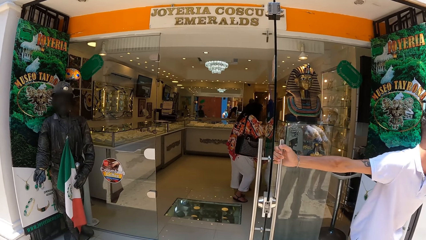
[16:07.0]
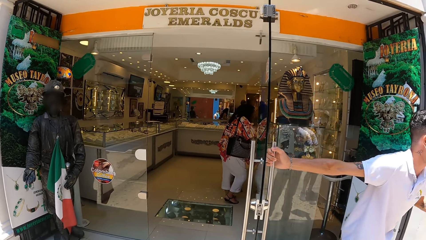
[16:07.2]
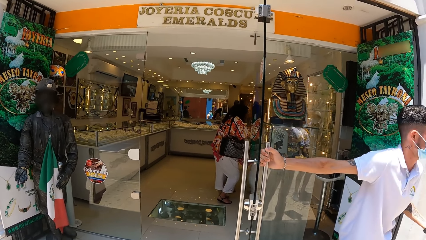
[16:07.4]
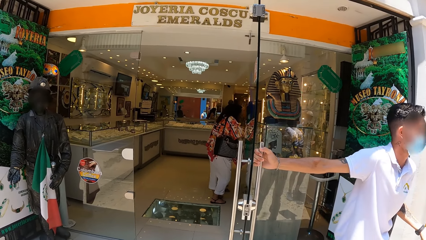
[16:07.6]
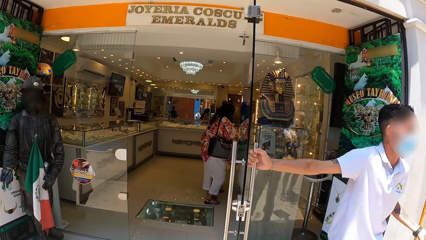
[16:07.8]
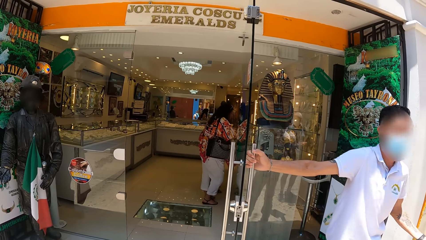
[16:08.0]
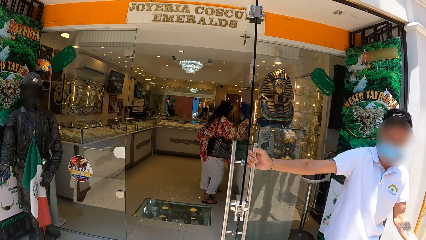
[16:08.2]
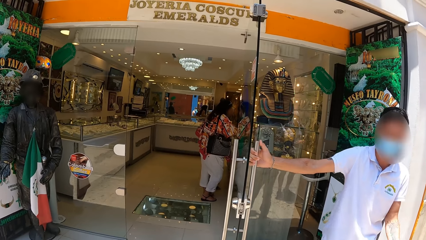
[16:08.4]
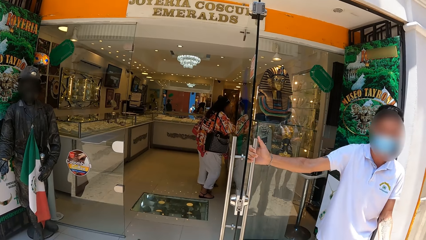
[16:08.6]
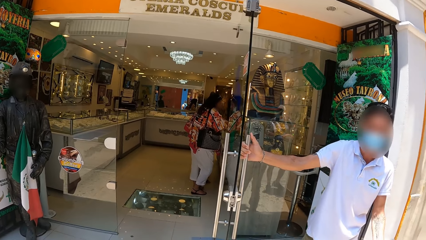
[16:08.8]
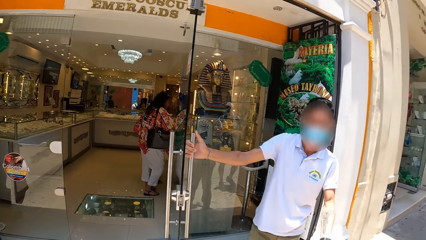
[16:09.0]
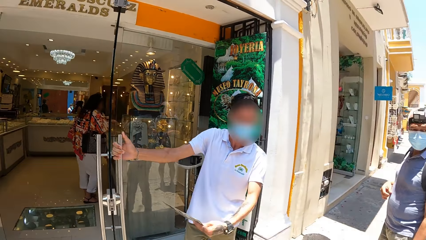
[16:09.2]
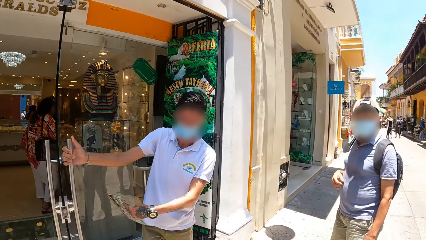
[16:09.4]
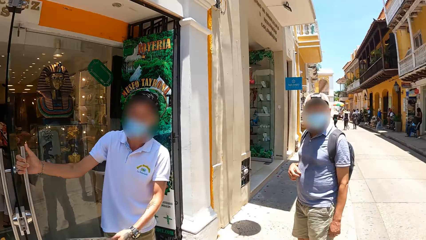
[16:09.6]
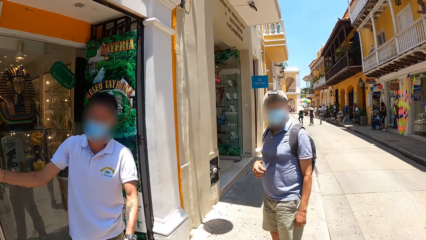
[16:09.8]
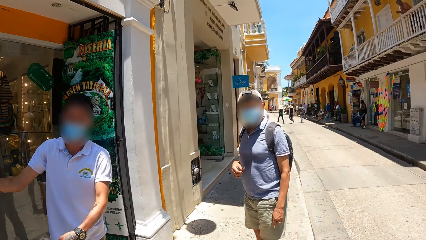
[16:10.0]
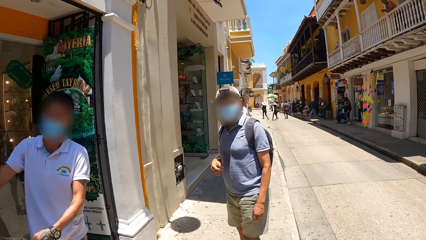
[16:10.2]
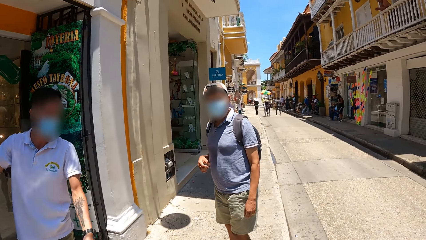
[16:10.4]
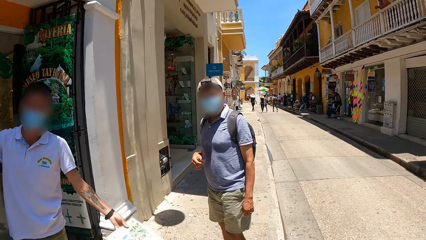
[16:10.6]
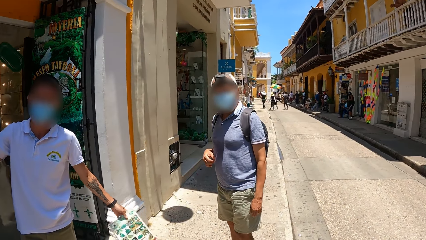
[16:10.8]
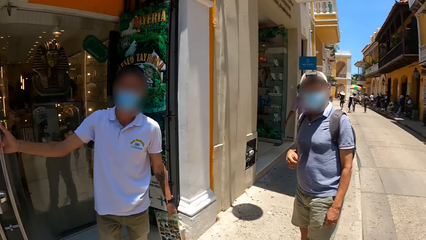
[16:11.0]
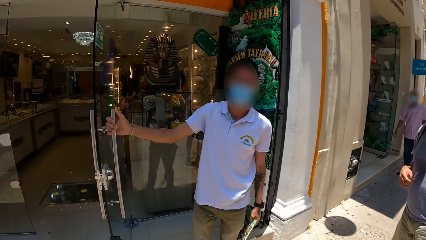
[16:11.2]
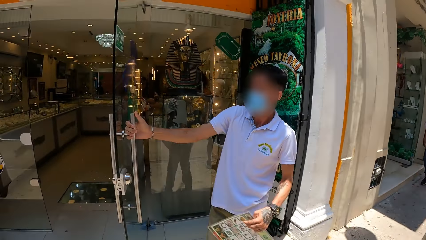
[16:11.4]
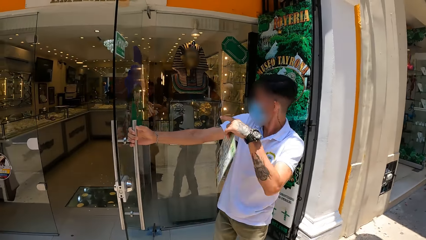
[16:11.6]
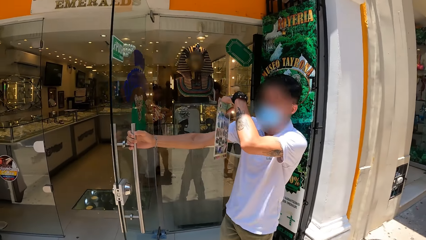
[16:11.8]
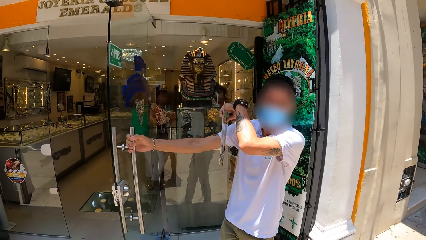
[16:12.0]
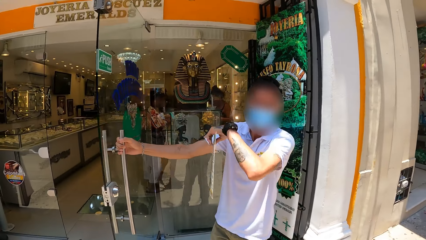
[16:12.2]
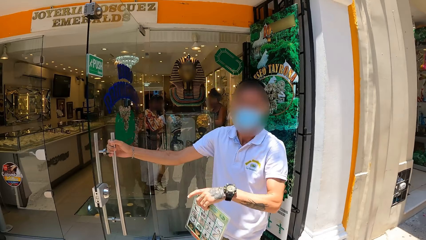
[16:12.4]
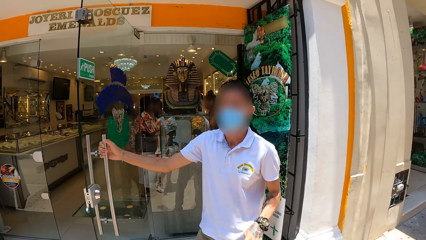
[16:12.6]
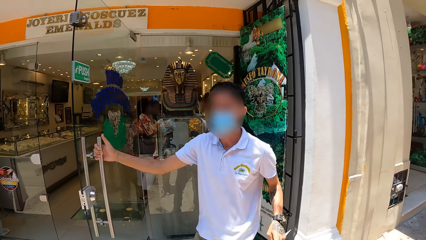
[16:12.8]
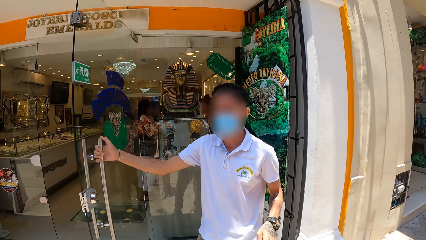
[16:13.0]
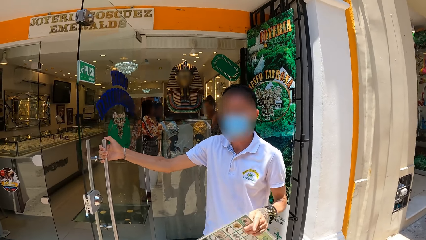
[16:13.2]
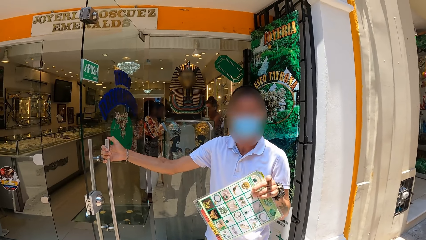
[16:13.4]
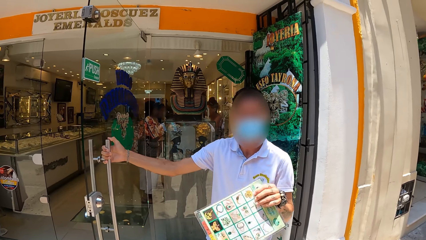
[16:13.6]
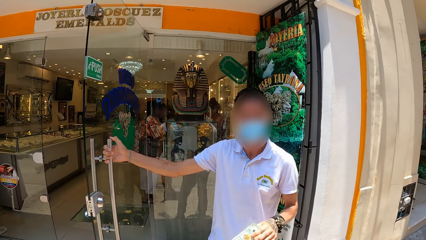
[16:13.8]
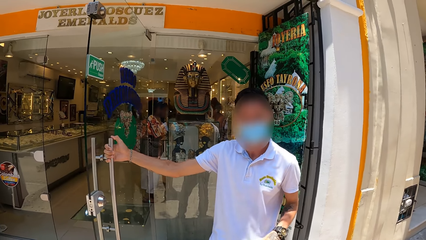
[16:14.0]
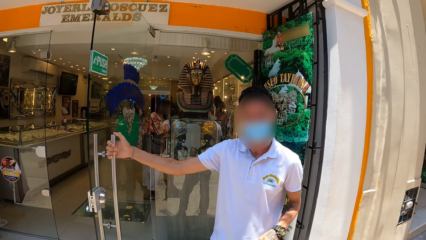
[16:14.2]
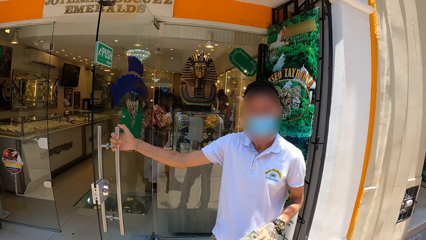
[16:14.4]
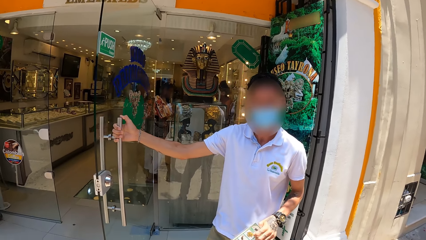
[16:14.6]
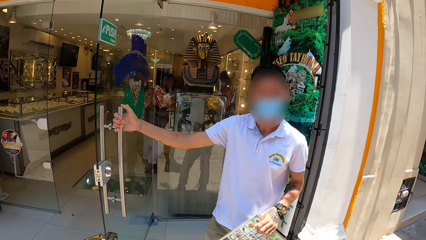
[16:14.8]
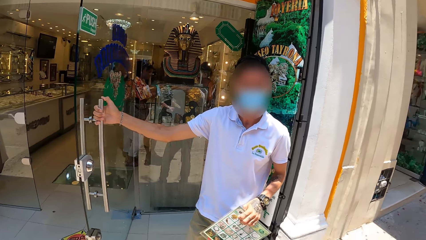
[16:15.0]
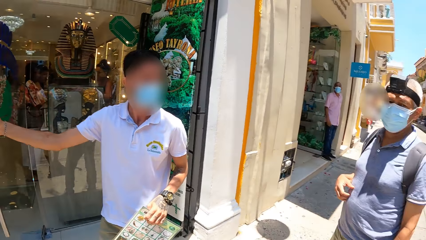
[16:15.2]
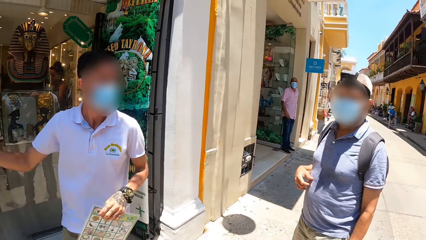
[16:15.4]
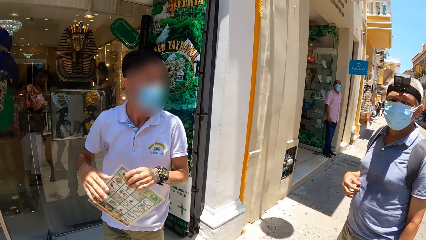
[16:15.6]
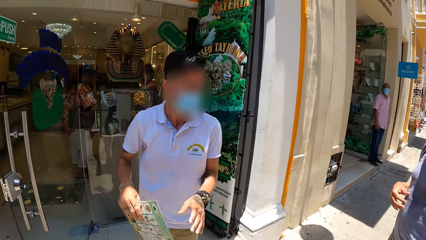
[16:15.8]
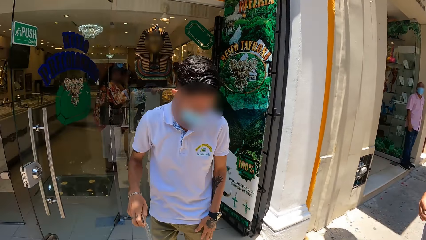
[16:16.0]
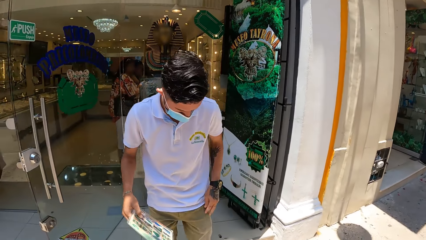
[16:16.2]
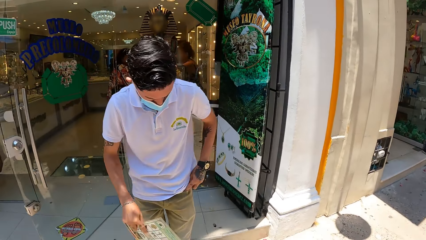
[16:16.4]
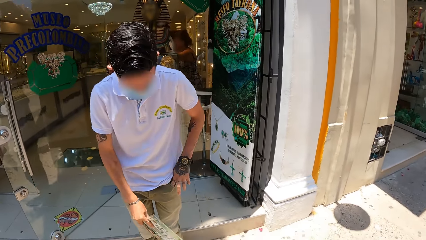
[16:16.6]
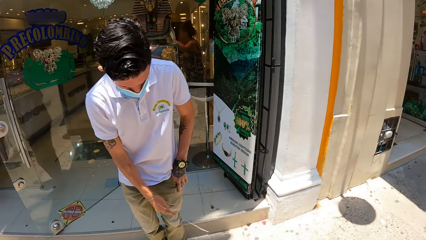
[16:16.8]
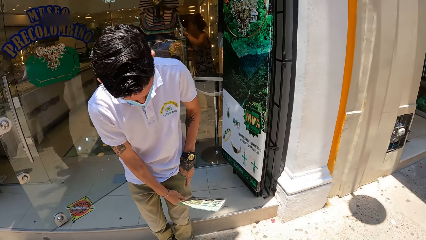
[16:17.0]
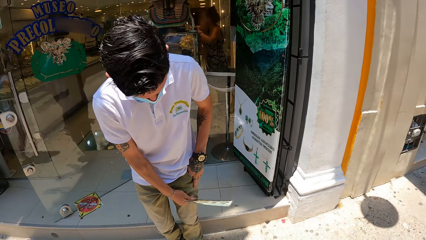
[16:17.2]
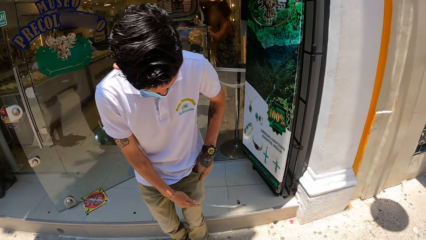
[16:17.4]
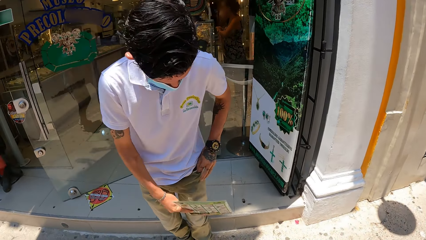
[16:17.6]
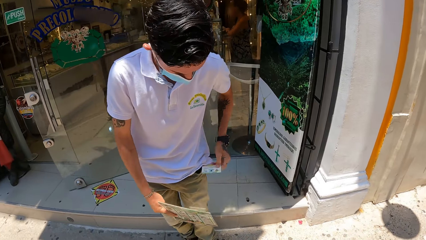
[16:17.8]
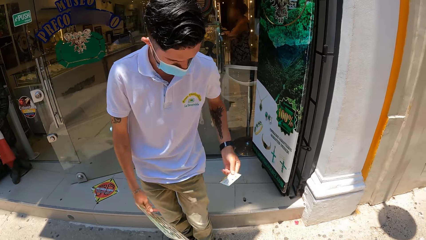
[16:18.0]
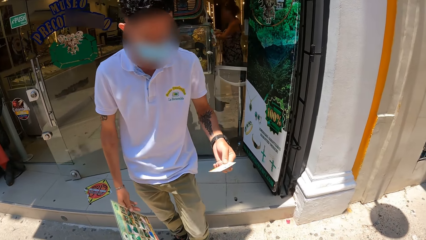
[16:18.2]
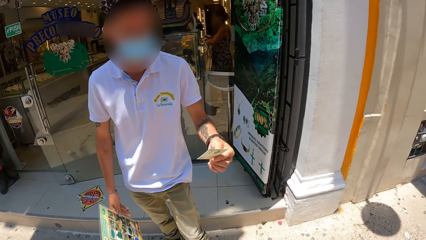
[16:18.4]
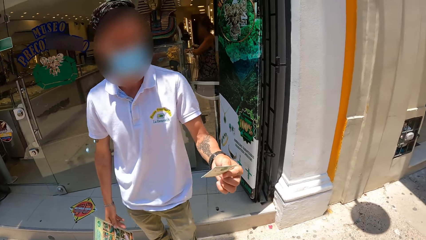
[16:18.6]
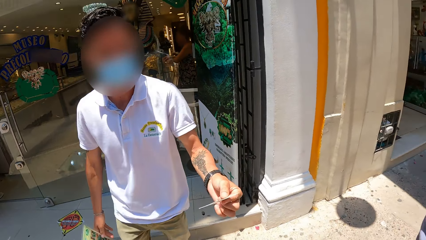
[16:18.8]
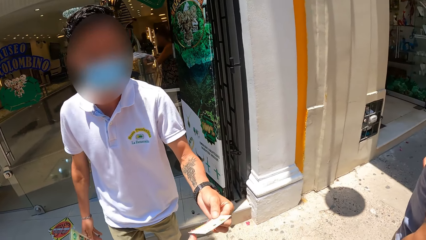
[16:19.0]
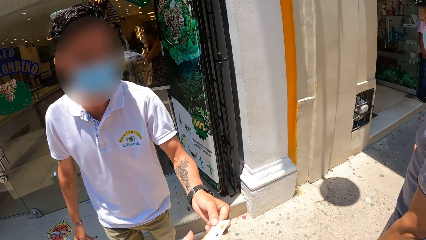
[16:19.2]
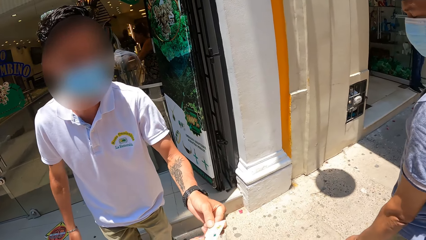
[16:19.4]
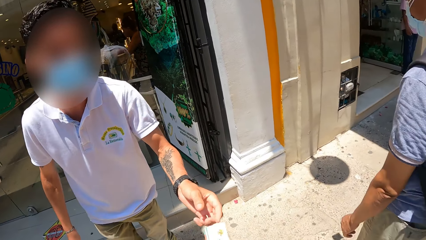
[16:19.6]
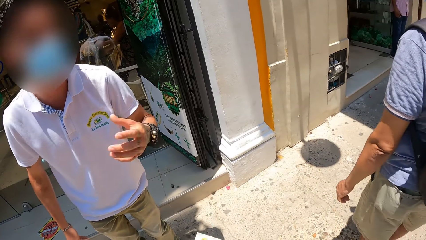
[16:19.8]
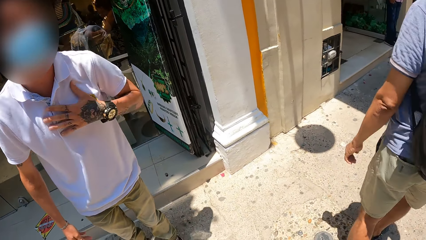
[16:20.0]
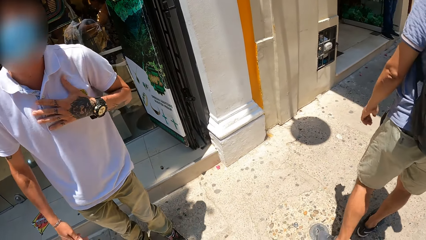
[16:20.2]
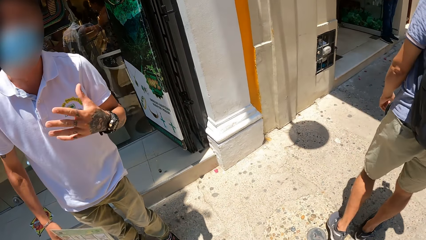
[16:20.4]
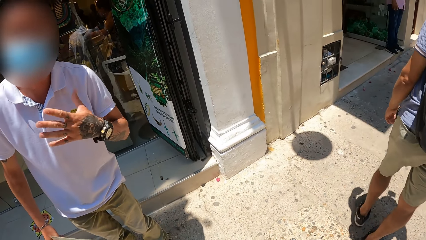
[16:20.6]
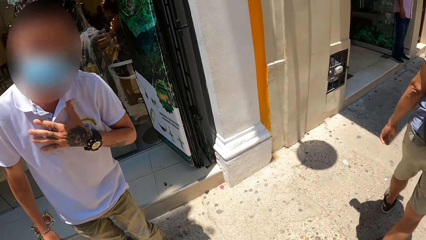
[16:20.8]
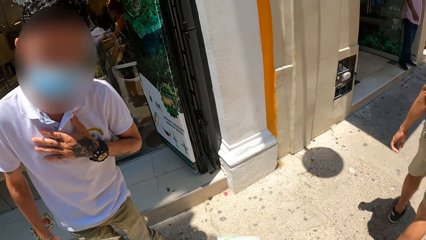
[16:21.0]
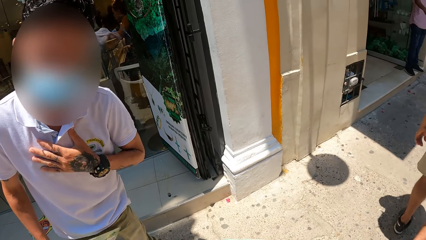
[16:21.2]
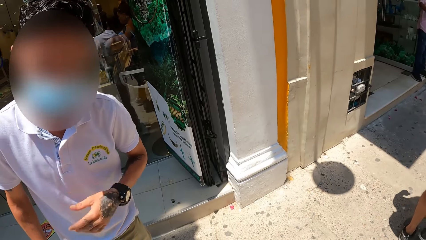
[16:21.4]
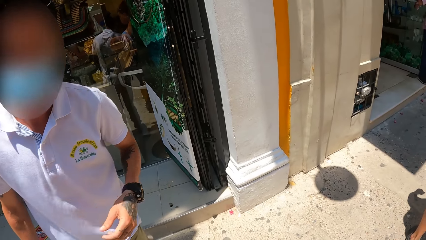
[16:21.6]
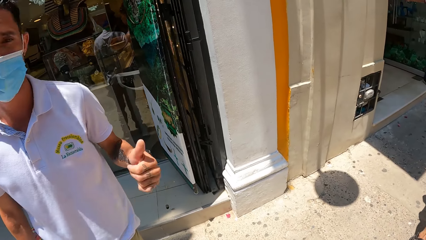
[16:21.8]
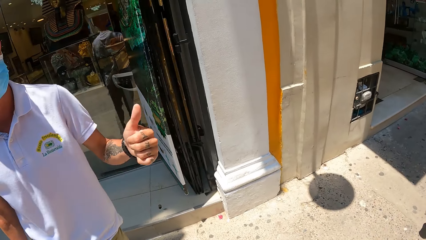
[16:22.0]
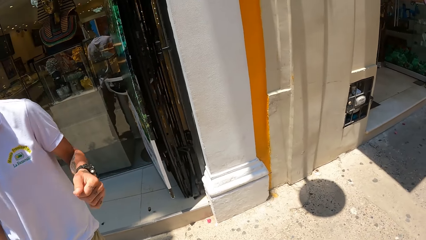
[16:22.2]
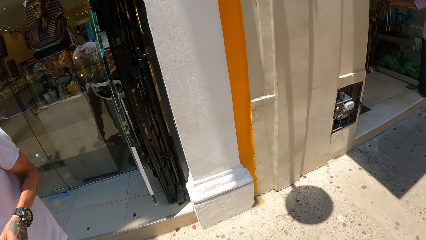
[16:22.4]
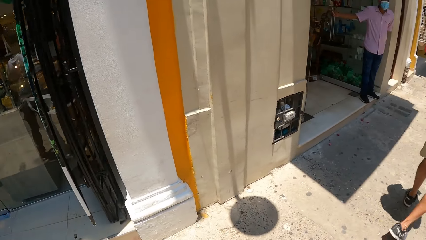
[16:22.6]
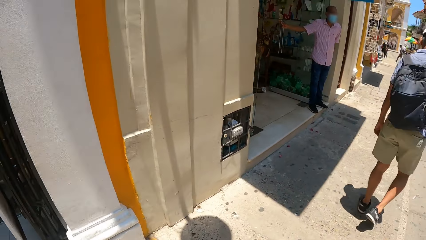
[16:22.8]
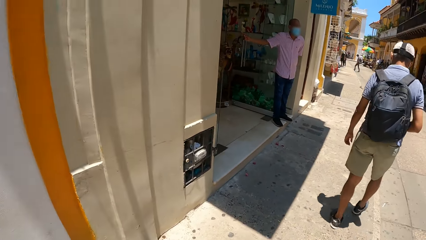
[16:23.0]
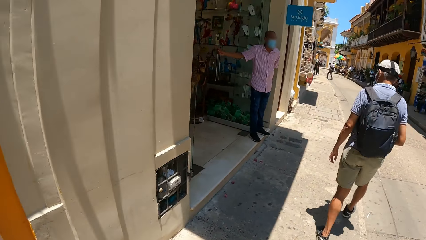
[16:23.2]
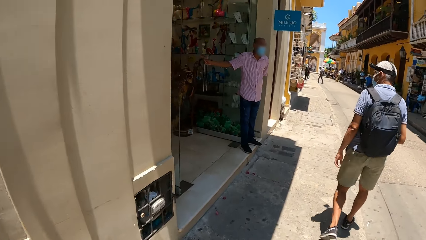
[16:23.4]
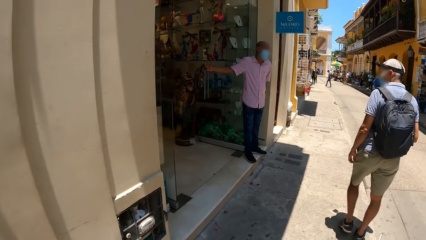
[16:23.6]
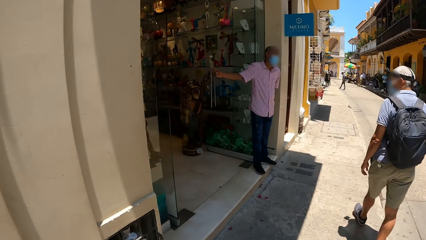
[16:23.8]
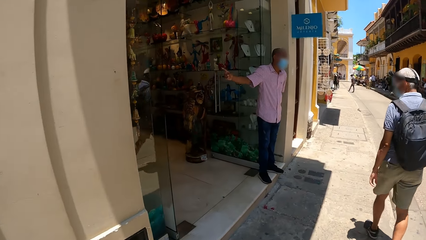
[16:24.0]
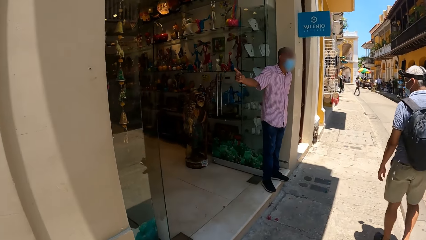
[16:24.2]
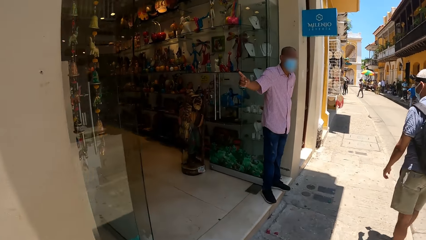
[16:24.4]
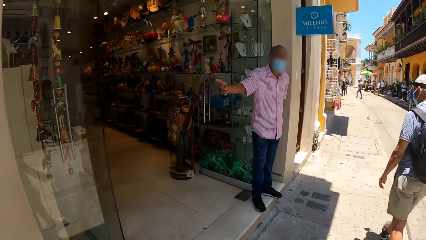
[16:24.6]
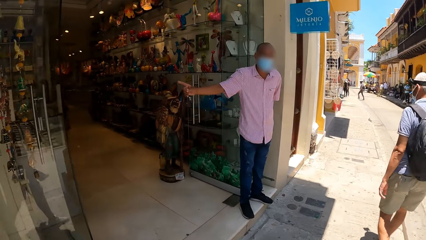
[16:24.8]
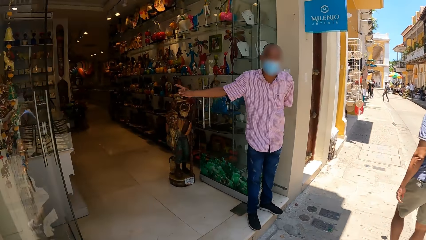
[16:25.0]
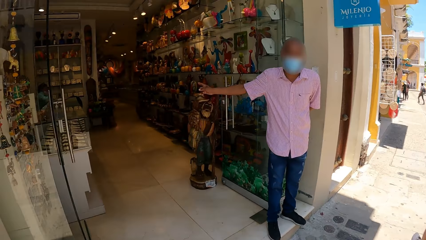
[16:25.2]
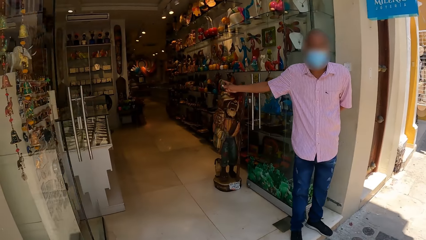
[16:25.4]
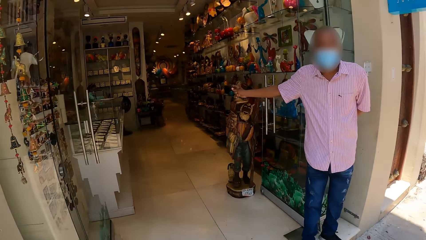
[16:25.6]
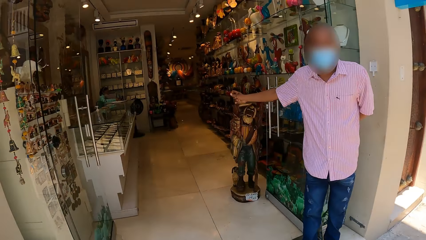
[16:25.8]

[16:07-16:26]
The camera wearer stops in front of a jewelry shop. A person gives the camera wearer a card. The camera wearer takes the card. They walk.
